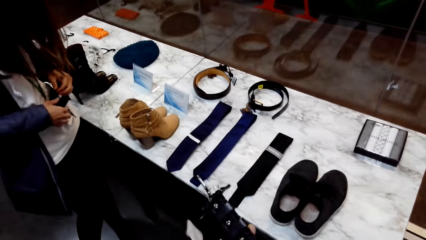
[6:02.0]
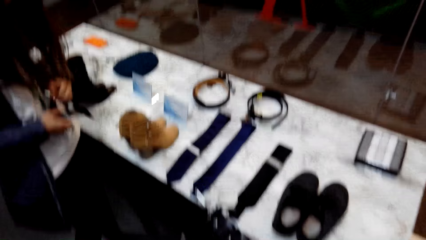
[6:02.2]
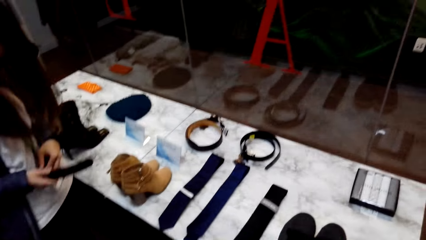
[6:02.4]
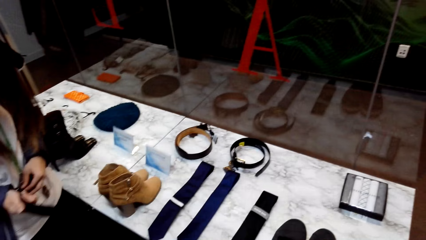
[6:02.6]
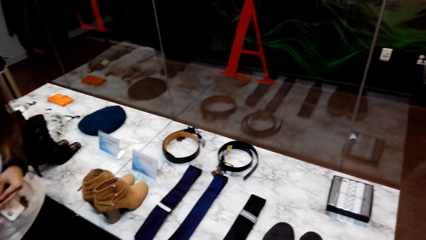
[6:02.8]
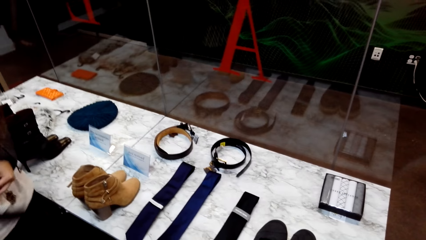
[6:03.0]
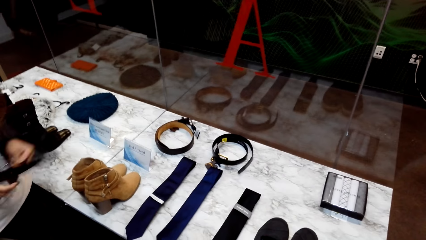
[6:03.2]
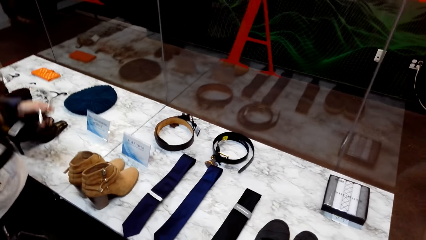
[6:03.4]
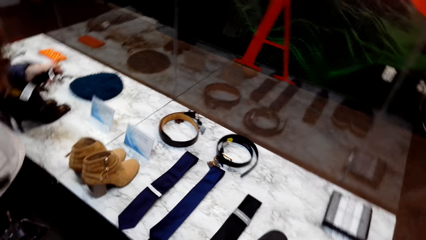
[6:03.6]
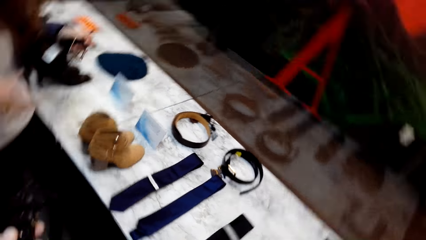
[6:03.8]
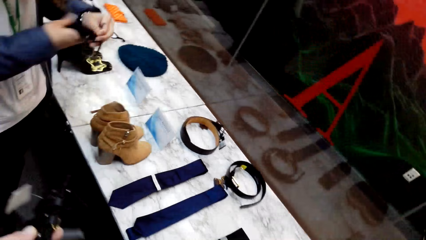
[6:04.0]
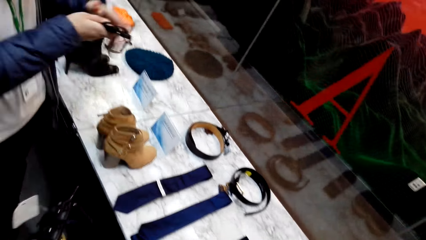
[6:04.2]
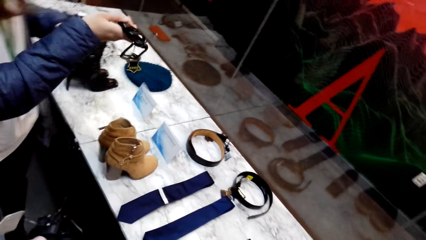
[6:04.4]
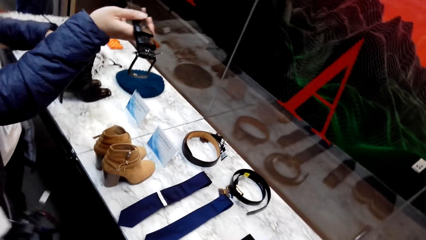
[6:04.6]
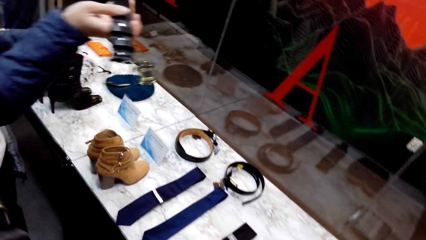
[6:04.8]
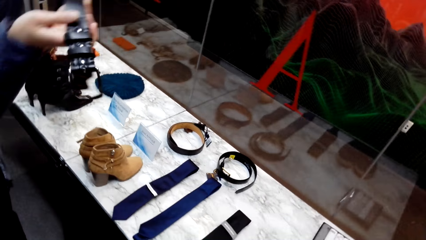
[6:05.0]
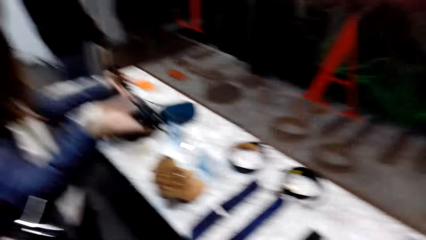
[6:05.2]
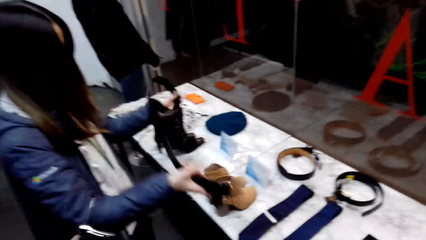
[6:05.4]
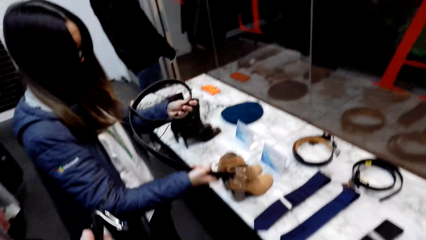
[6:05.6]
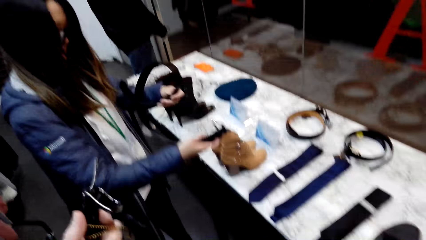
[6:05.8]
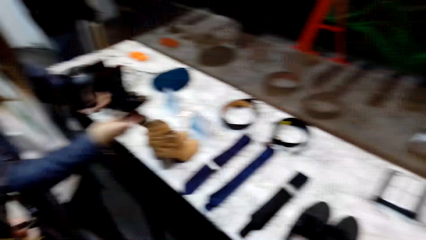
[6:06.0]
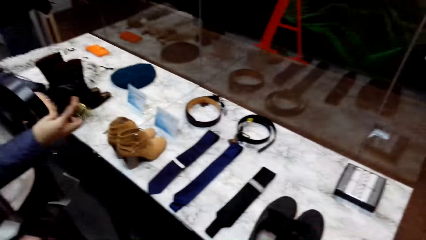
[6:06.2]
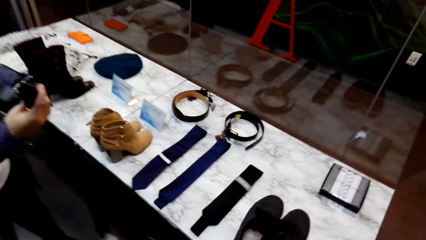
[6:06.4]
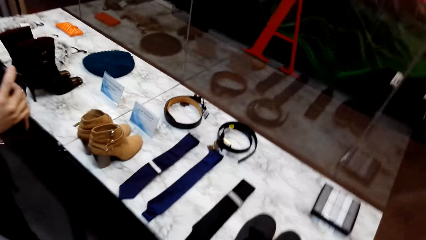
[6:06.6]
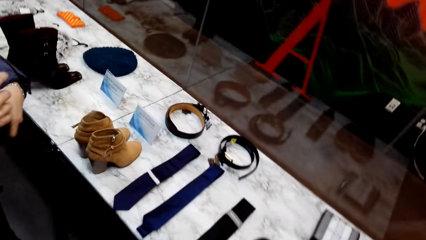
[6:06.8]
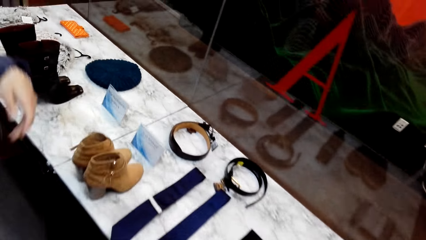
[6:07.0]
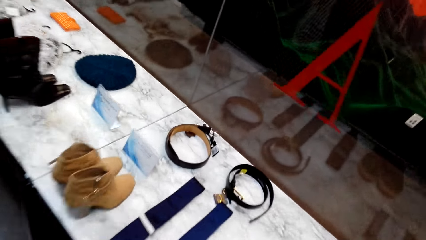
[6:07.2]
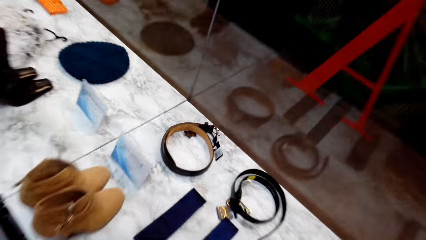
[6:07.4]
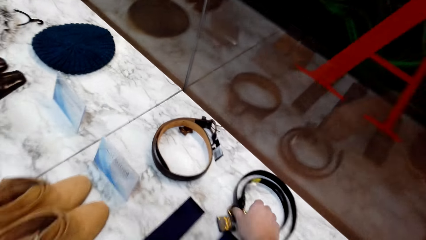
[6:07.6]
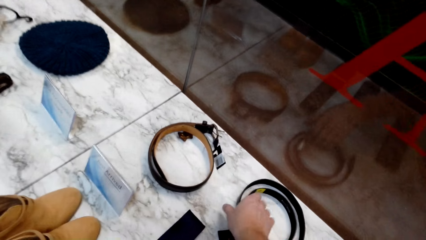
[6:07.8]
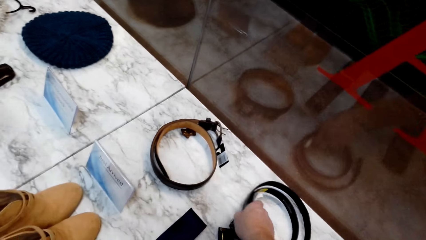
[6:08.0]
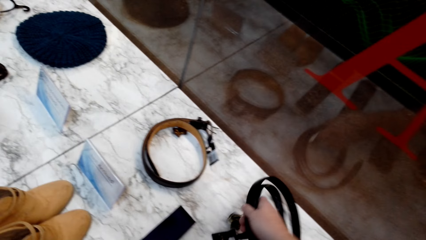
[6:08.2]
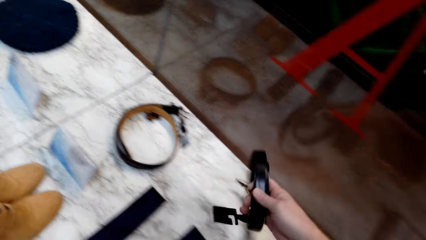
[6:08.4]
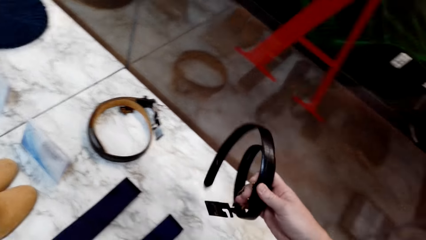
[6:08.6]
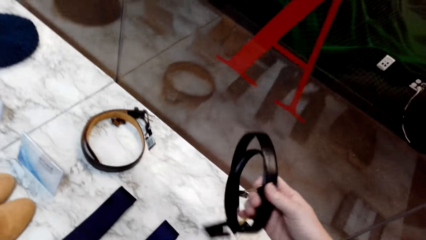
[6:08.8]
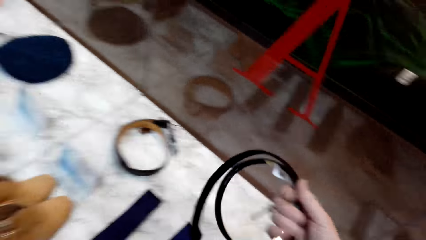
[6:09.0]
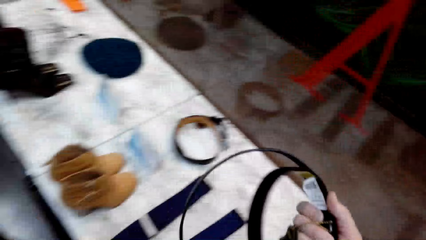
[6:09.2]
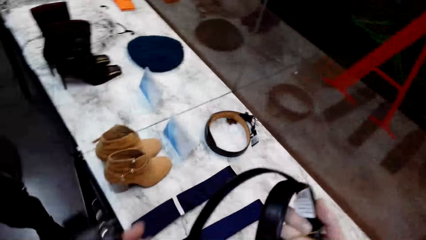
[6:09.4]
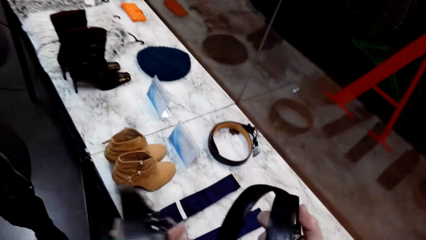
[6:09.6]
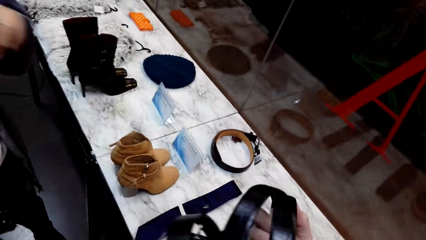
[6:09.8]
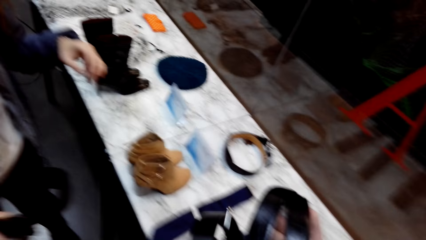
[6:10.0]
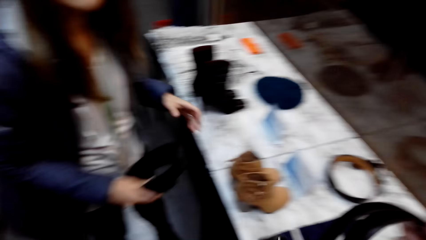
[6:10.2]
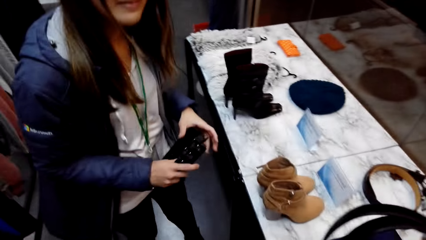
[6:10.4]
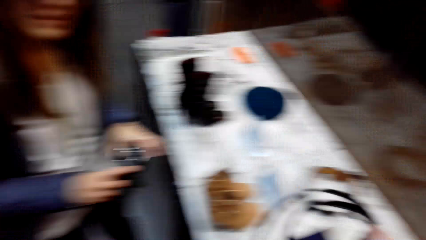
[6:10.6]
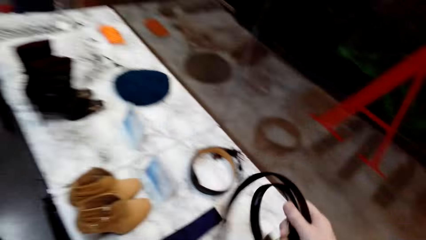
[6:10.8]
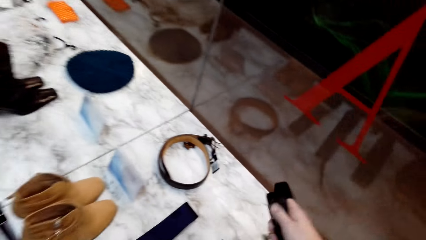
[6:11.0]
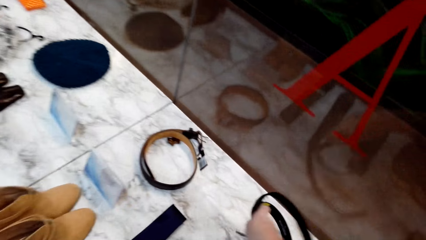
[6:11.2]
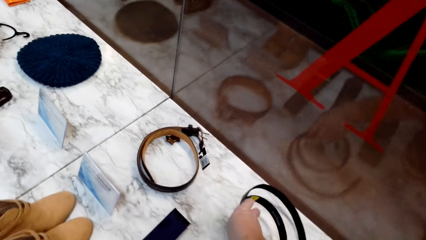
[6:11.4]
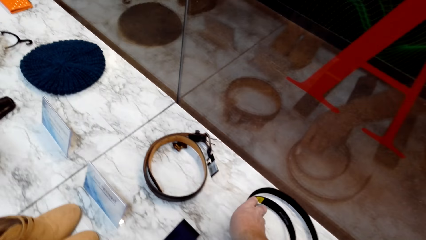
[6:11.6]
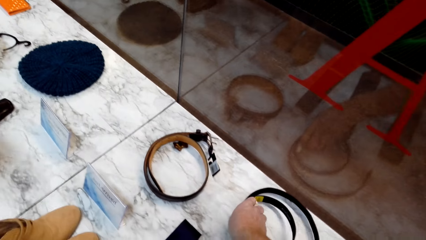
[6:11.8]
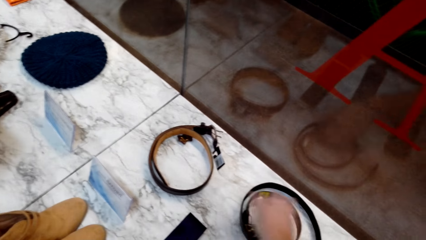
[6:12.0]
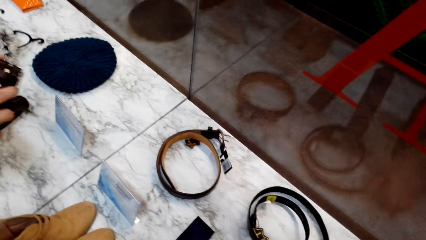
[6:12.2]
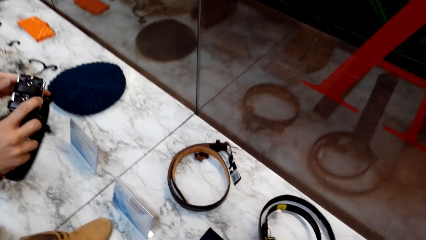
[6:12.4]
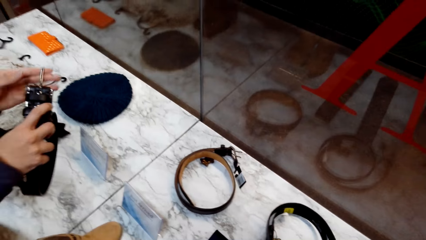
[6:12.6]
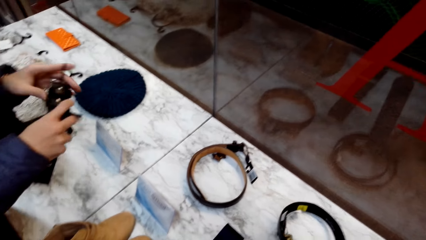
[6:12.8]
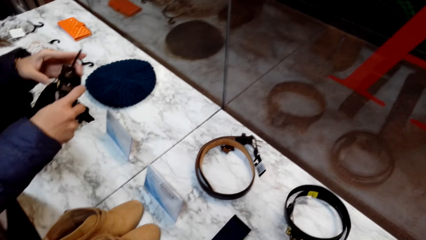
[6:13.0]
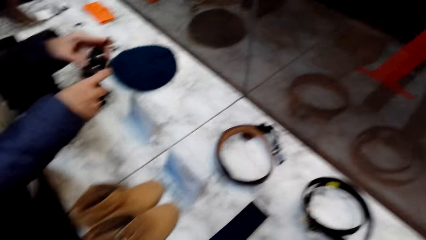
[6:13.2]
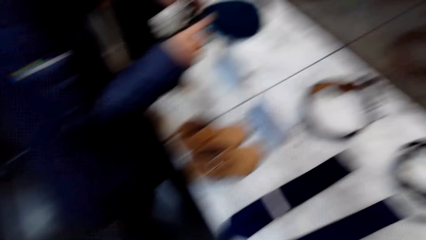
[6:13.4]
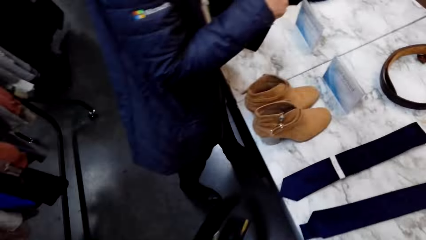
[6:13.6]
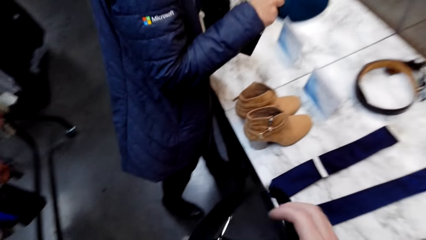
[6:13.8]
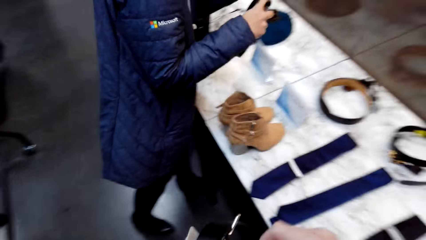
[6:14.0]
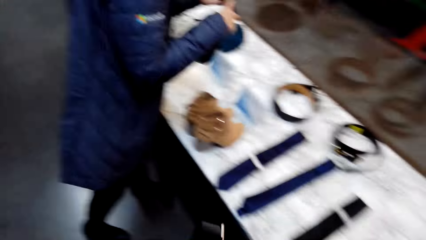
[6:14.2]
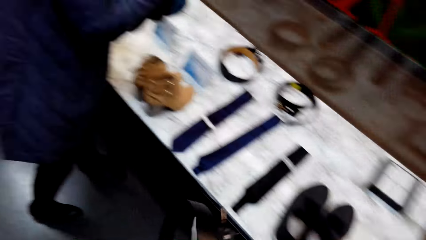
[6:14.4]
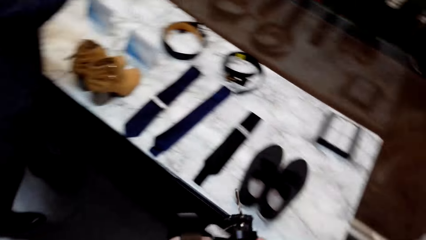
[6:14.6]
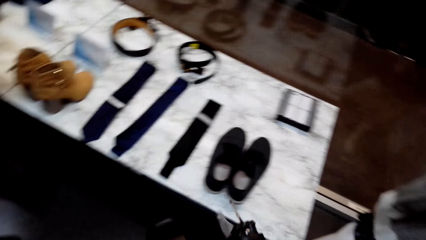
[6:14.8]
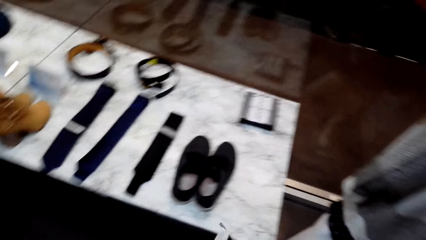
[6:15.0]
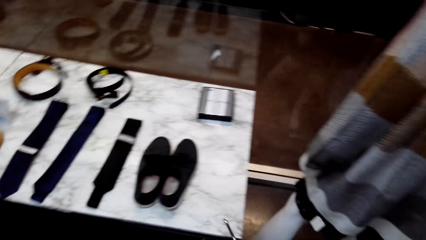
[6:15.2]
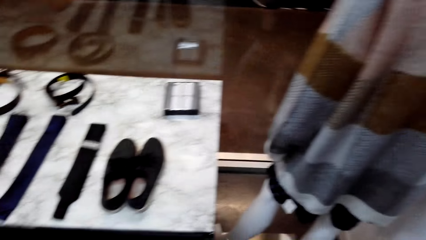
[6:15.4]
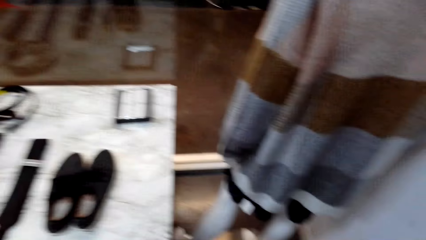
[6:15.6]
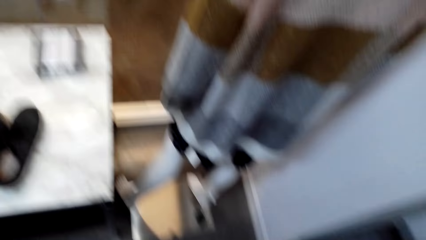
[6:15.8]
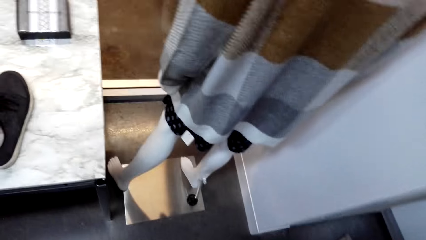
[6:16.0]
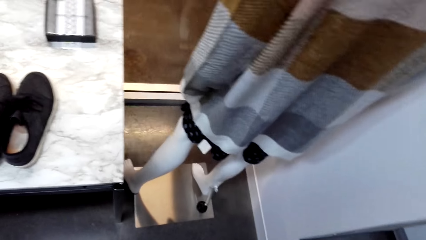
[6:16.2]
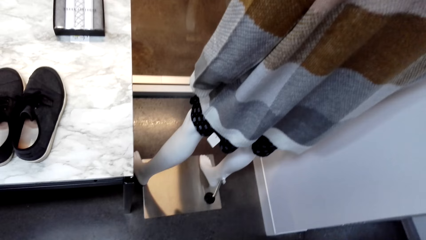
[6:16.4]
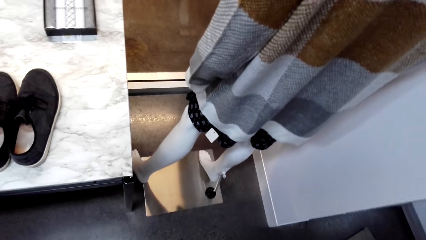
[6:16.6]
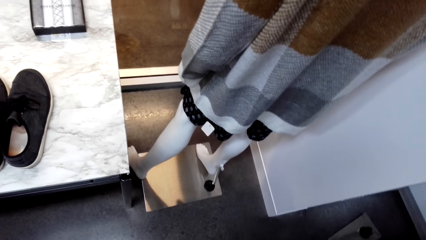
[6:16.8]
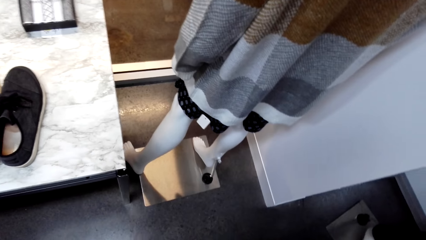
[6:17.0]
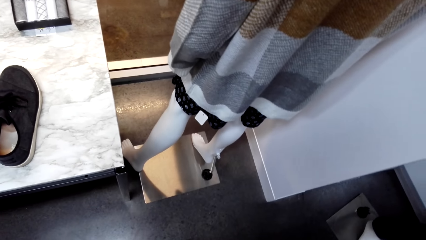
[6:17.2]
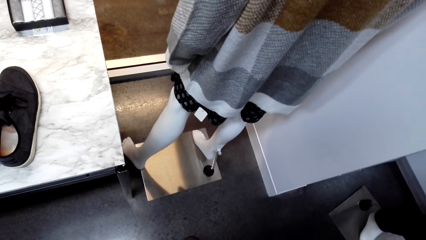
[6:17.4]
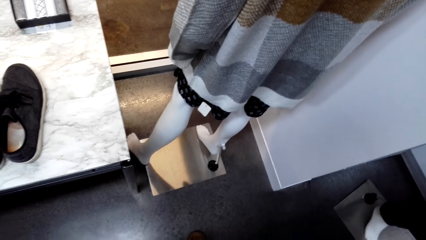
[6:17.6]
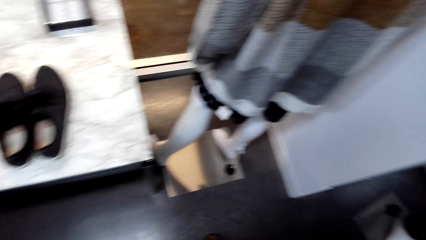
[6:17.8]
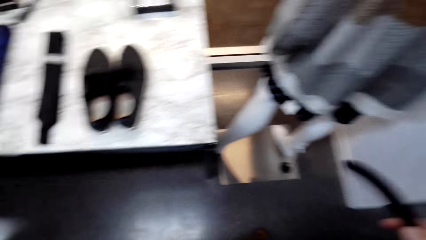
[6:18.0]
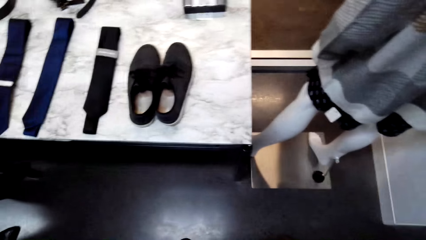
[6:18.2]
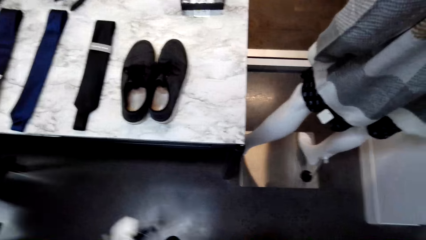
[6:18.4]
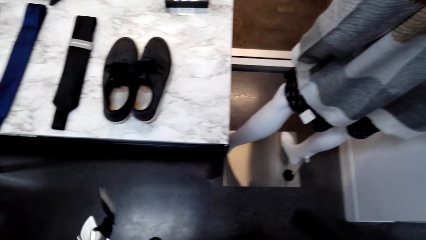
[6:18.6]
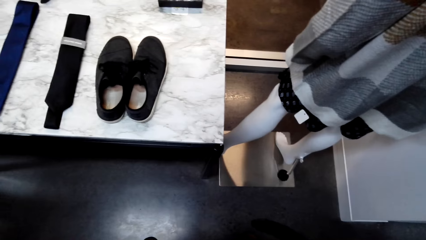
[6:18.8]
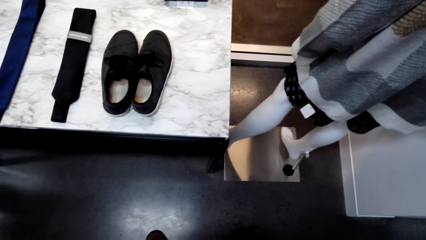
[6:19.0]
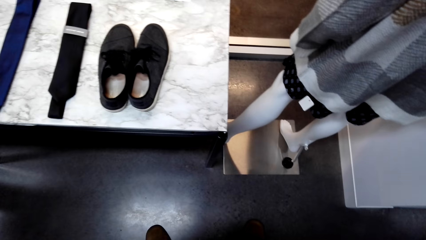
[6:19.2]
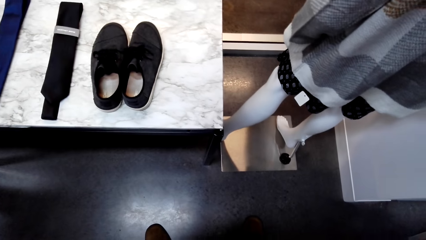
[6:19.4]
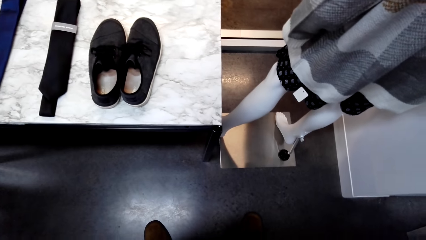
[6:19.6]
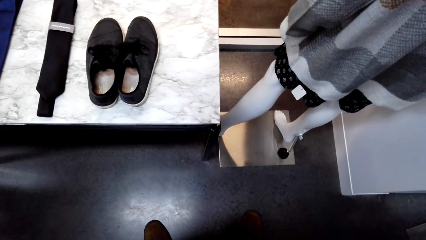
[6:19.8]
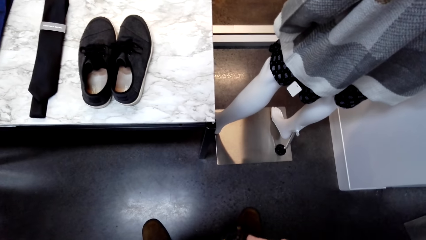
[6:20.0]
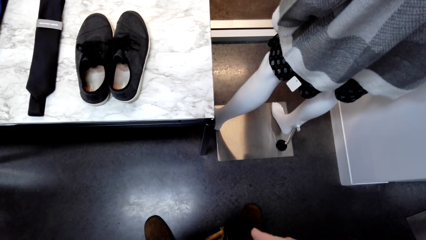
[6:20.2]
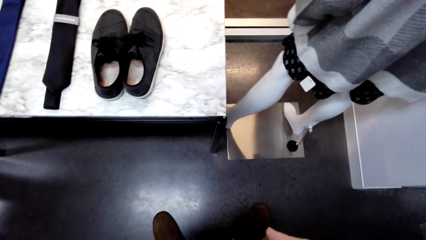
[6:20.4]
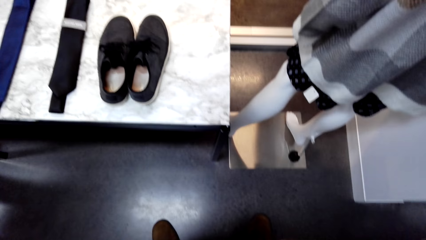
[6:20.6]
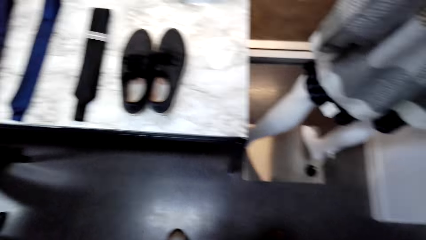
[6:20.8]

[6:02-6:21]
A woman removes the belt. The camera wearer picks up the belt. They put the belt down.
